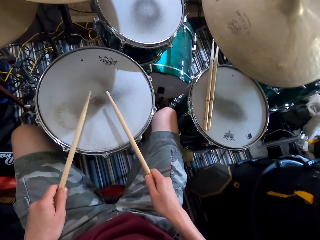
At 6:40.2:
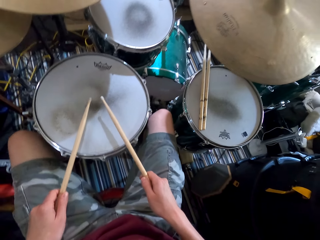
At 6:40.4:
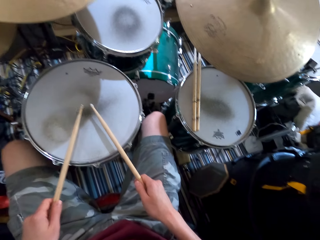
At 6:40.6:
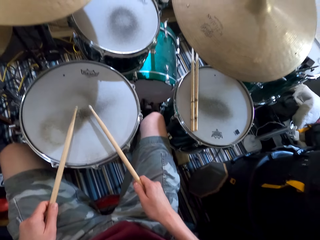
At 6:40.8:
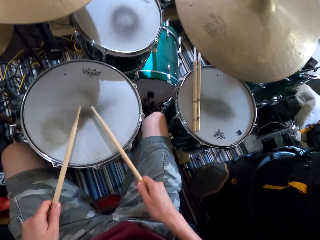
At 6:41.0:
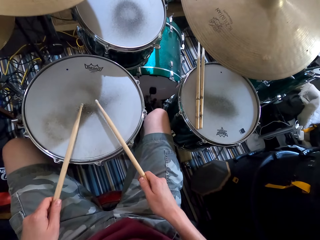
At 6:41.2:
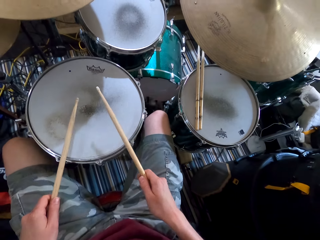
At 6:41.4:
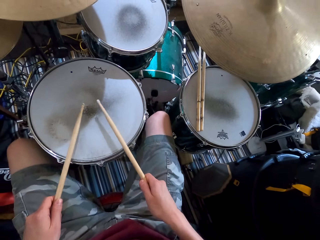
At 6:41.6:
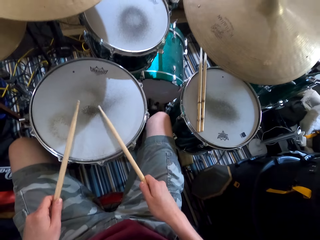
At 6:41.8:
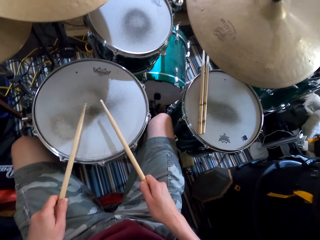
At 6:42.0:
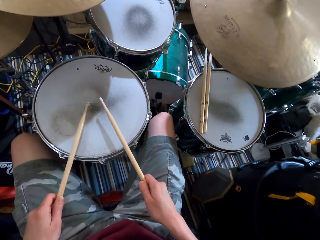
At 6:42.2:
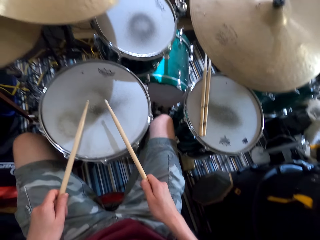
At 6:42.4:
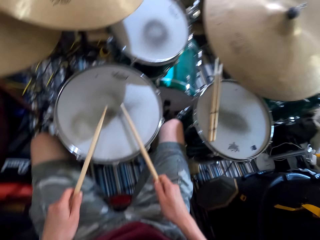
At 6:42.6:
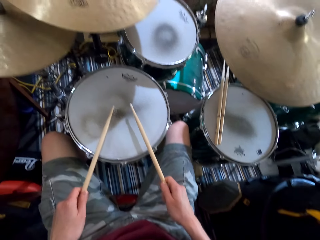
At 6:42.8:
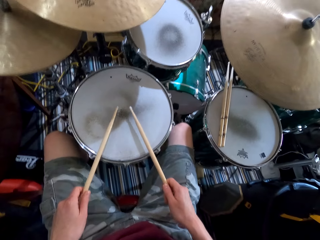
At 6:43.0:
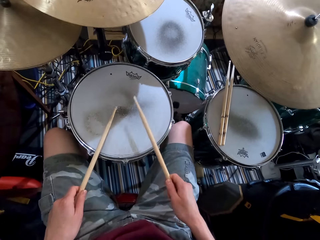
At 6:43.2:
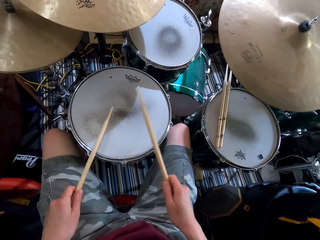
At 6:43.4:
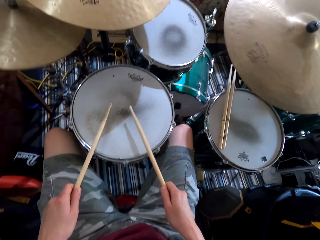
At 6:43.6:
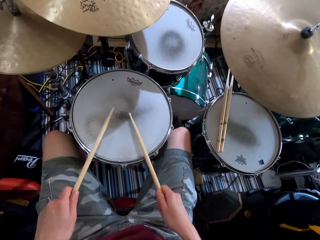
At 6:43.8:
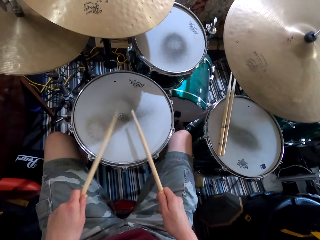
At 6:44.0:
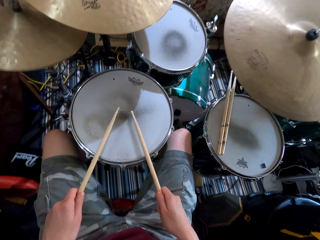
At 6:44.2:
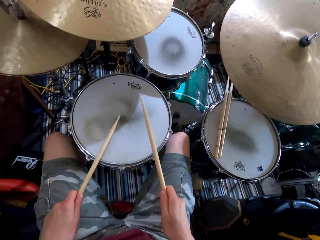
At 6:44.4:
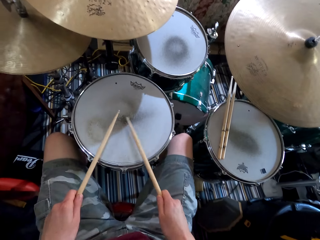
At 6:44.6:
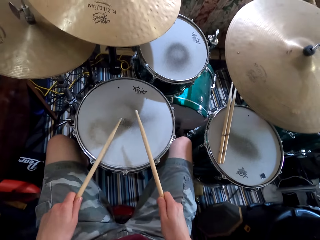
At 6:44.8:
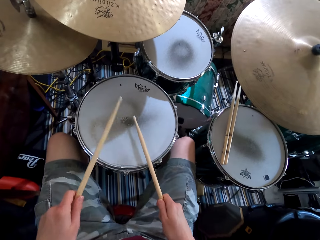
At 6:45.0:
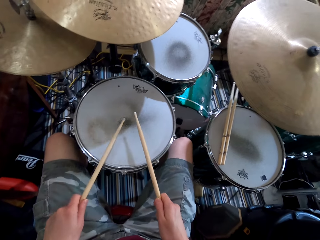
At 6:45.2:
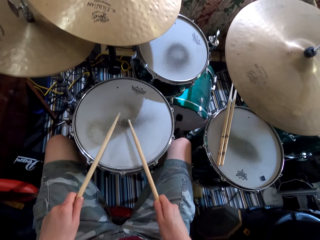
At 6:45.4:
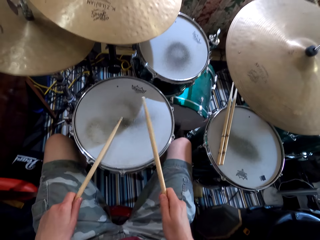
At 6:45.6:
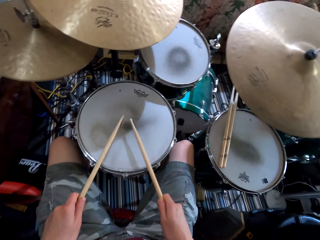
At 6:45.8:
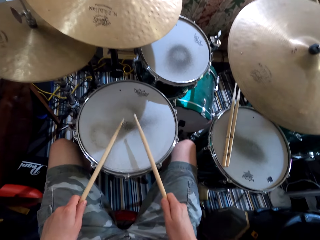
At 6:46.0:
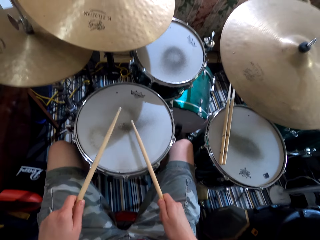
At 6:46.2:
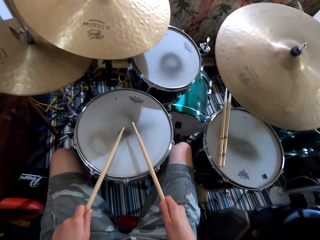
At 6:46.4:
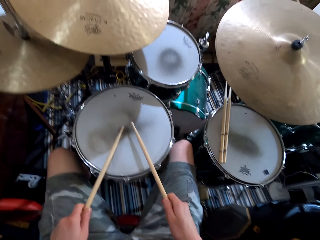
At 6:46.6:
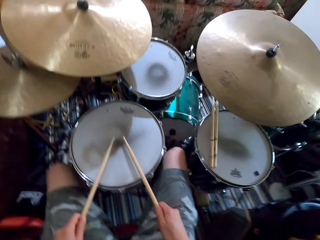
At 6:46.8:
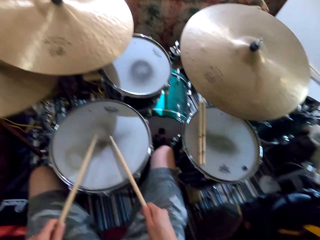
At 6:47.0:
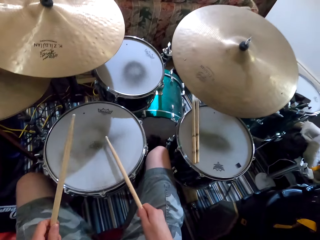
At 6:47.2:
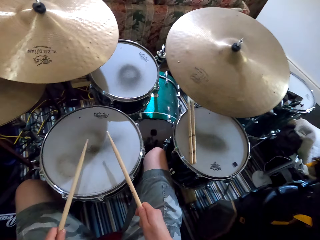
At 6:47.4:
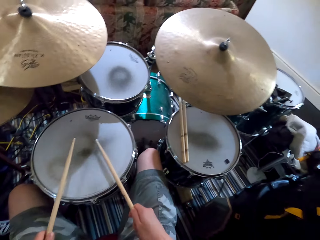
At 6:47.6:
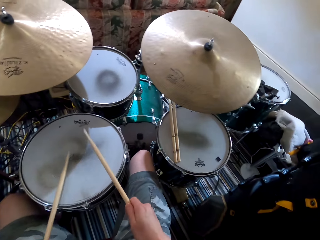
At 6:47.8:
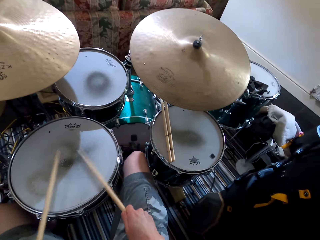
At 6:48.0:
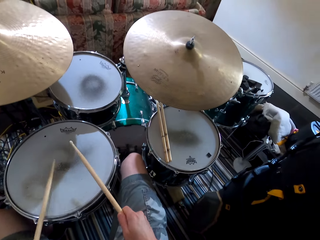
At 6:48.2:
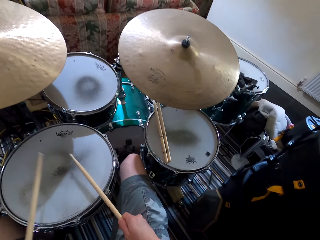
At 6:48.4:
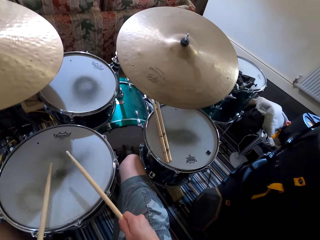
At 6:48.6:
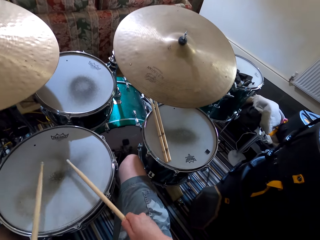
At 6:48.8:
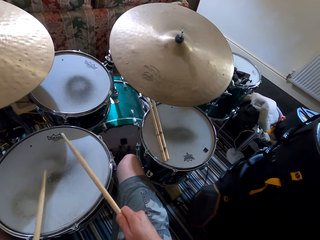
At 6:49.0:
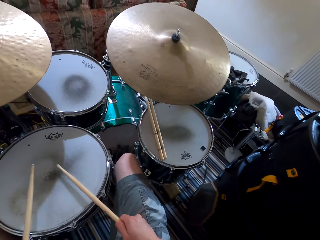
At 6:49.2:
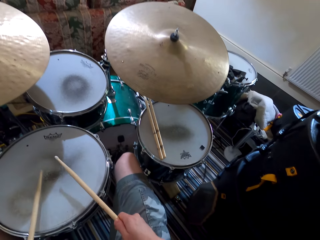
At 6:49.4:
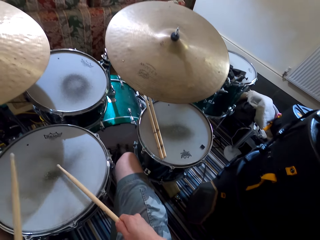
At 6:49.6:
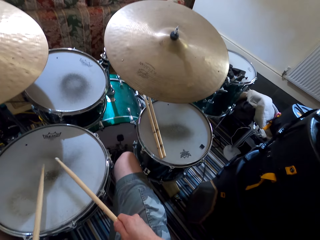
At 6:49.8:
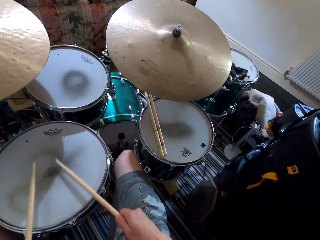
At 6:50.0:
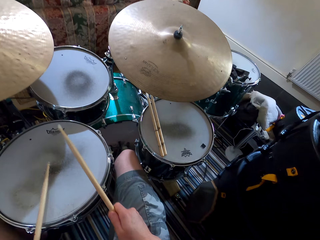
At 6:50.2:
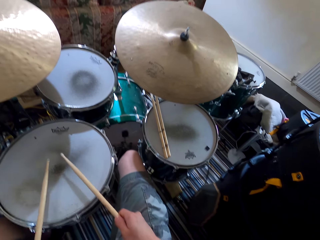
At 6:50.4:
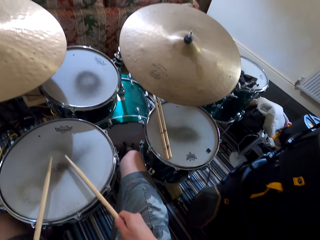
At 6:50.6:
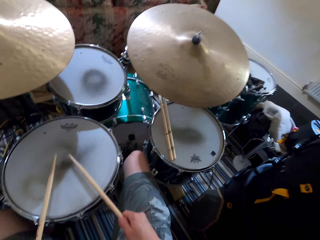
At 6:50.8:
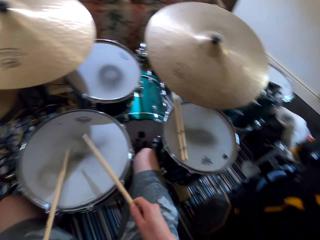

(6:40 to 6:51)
The camera wearer shakes legs. They play the drums. They shake the leg. They play the drums.

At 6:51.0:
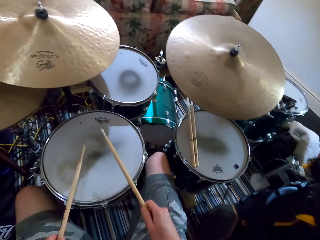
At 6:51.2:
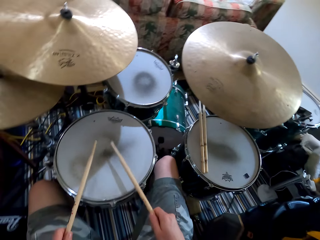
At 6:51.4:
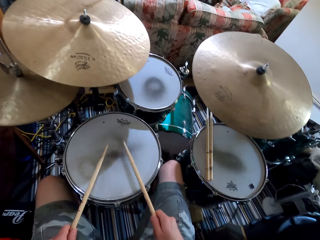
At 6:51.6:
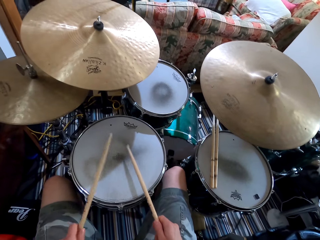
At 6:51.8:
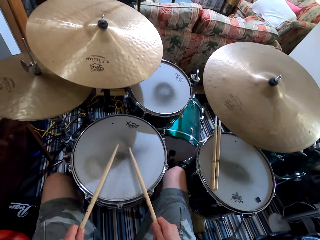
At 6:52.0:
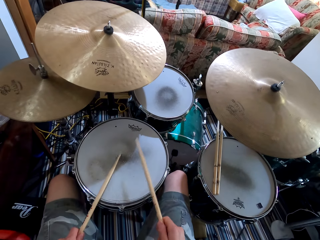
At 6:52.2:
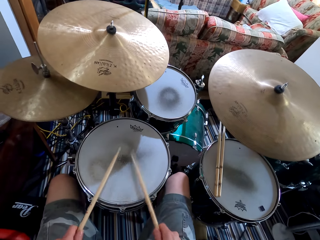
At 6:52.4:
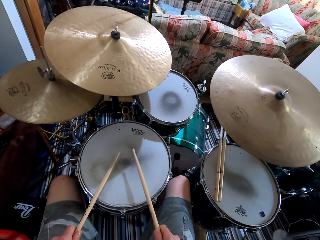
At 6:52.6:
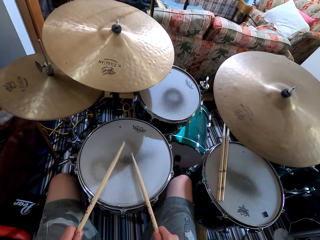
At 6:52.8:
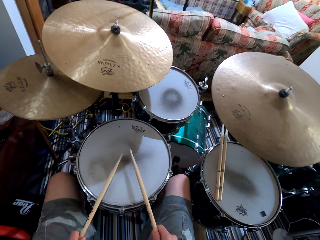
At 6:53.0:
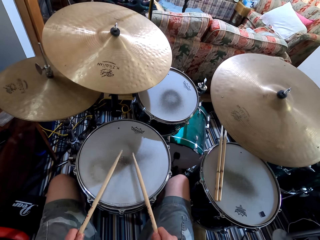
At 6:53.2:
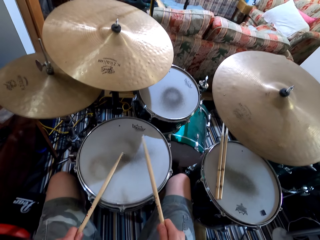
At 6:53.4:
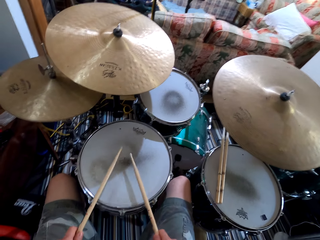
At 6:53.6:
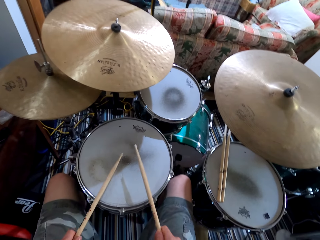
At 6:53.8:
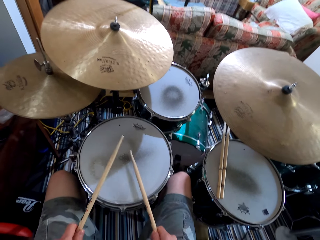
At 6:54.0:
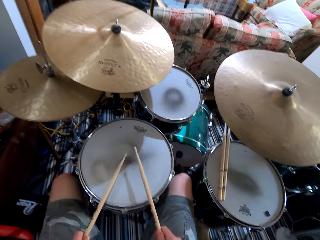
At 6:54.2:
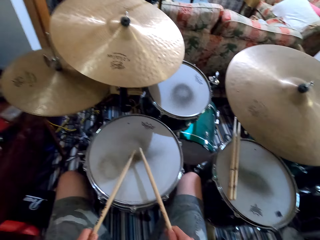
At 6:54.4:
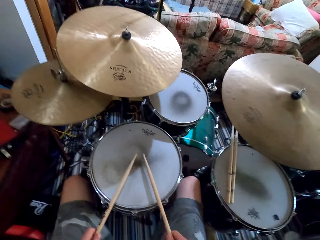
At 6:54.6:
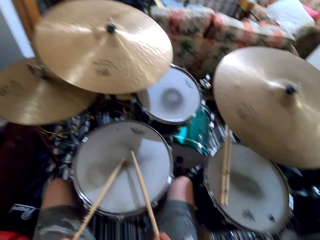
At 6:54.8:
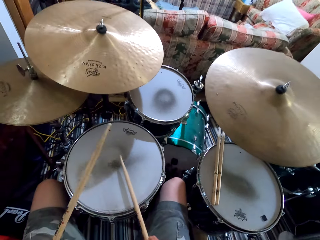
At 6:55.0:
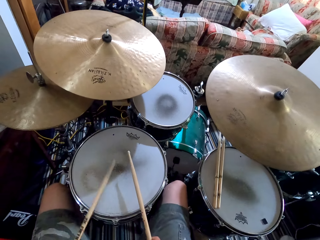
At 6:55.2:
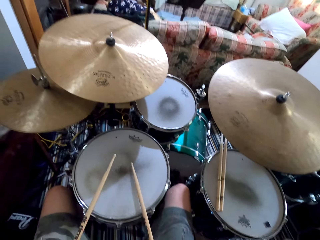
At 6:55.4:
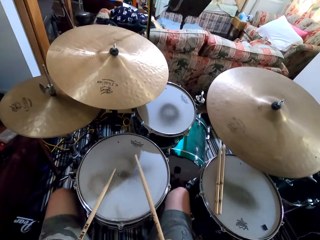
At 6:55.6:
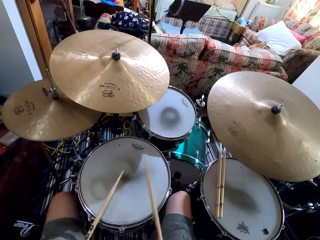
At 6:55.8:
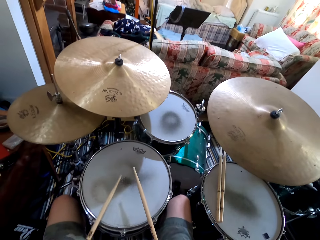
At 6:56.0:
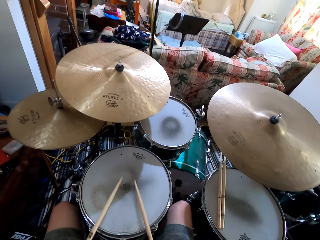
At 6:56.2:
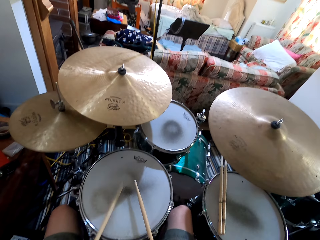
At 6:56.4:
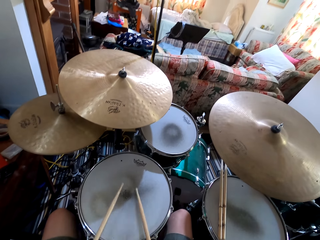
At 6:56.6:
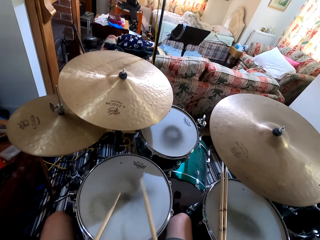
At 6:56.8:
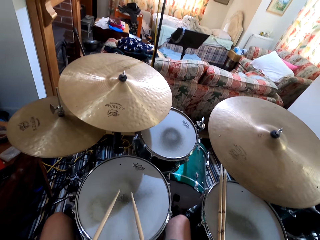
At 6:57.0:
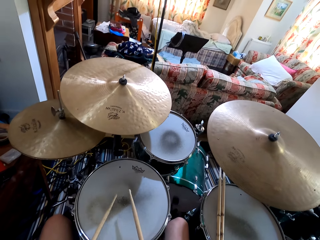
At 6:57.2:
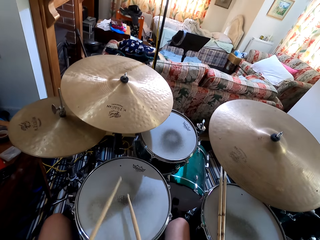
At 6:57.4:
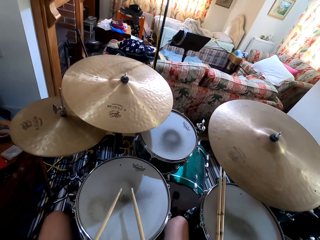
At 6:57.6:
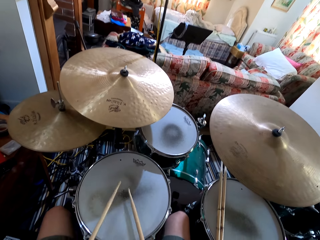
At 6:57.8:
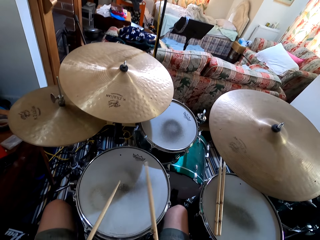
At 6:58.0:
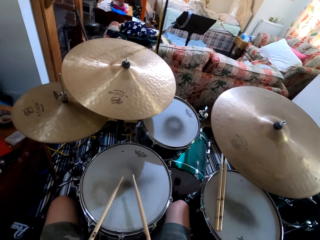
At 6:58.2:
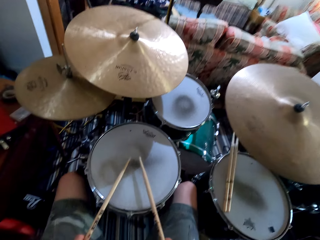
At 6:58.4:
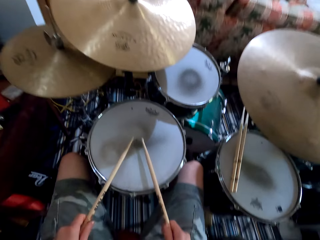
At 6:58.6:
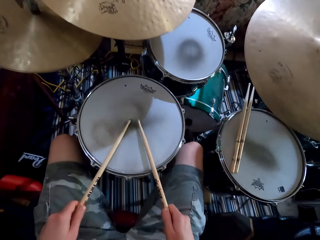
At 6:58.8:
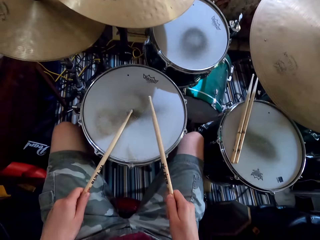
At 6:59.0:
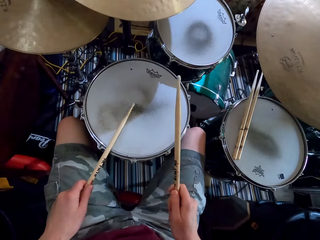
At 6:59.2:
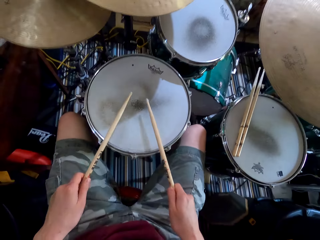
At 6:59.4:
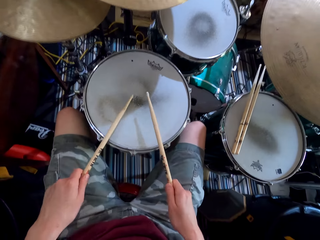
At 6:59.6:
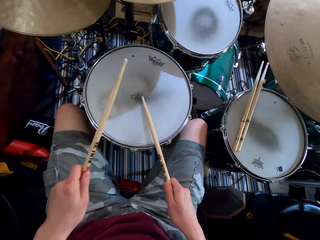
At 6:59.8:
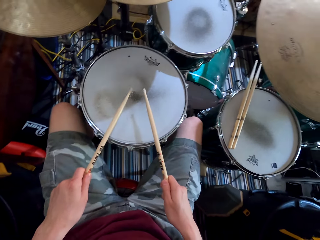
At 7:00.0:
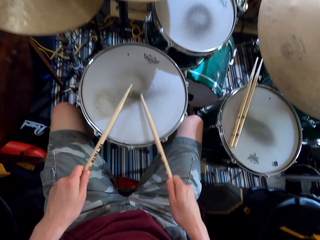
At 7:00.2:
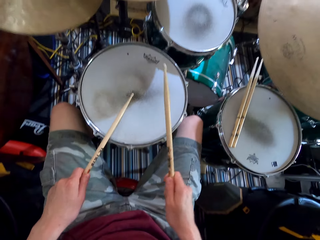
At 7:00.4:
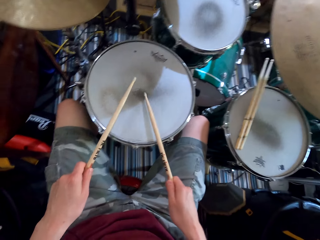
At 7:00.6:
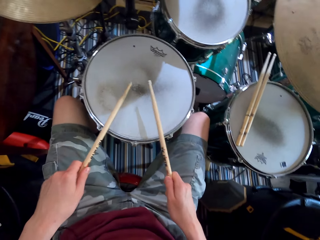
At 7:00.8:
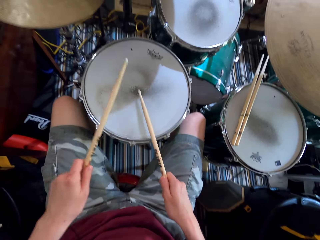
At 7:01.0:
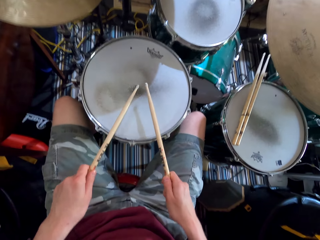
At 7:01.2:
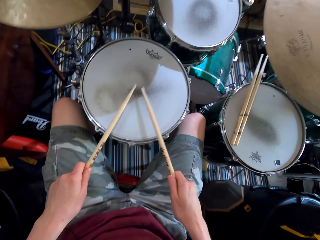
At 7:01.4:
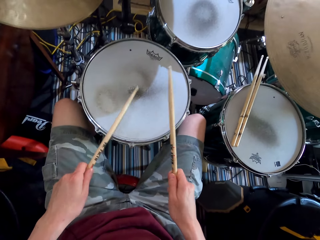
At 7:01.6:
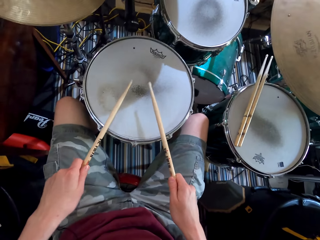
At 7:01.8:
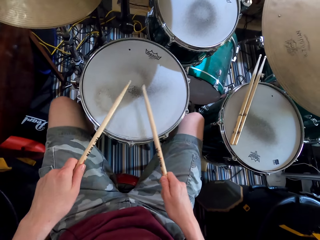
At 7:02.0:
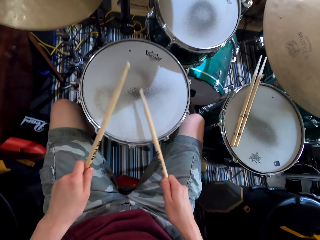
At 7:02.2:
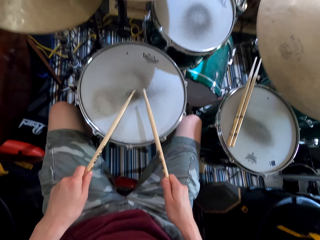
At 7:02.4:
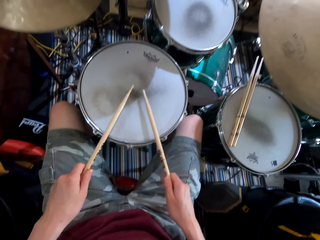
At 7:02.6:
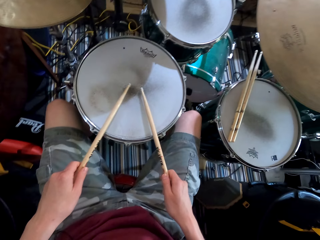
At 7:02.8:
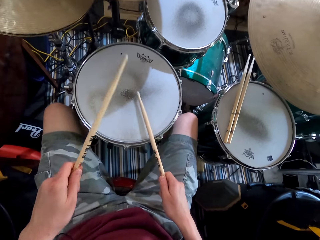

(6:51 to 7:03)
The camera wearer shakes a leg. They play the drums. They shake a leg. They play the drum. They shake a leg. They play the drum.
